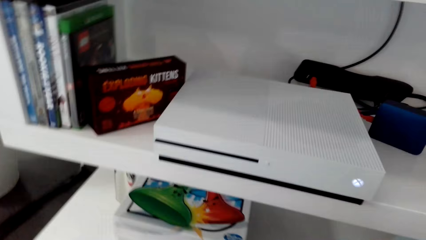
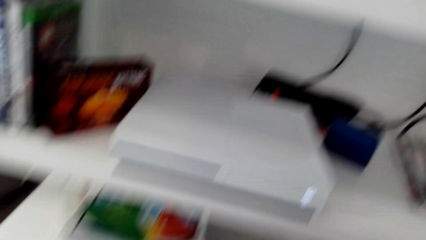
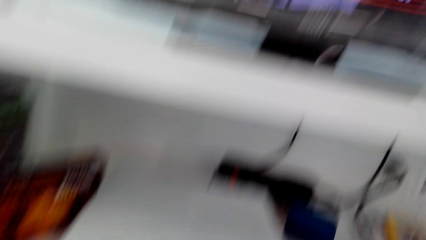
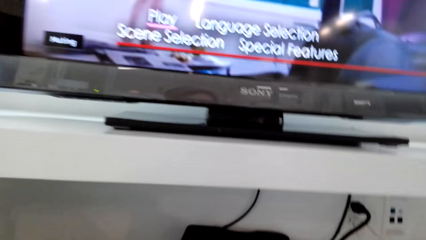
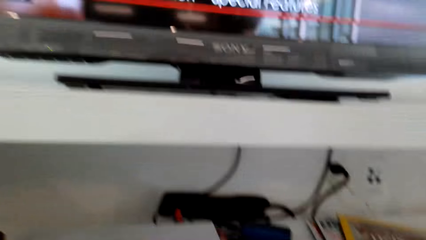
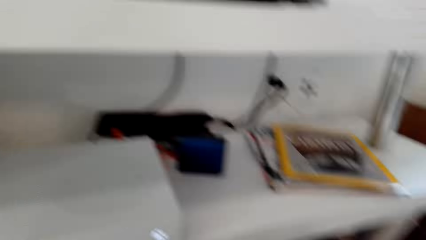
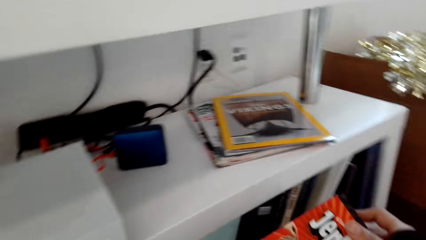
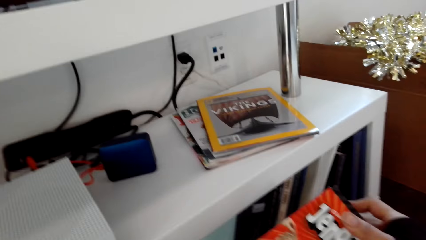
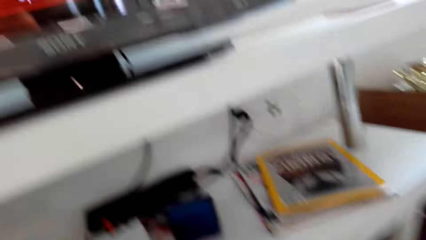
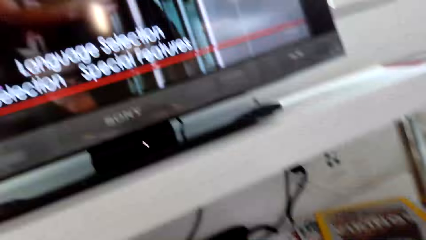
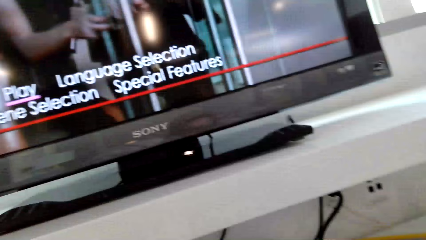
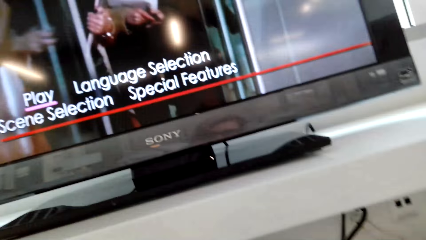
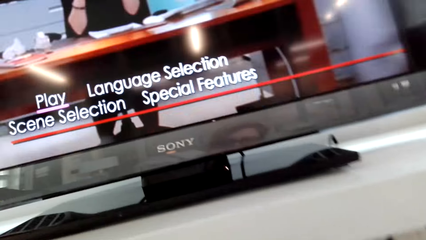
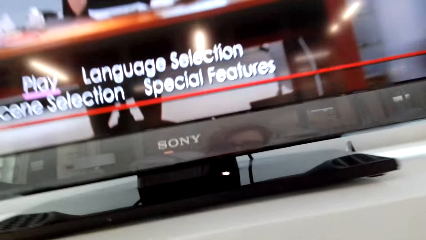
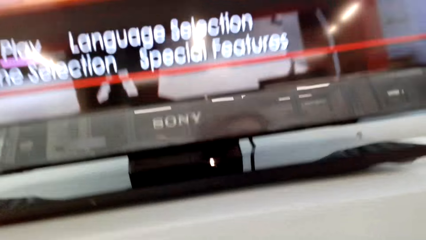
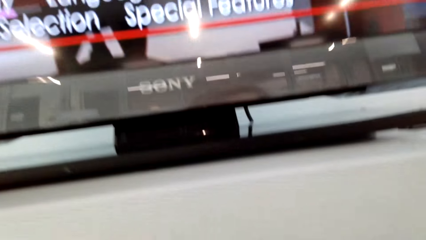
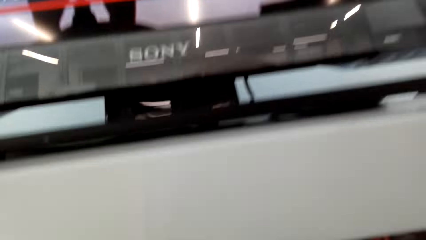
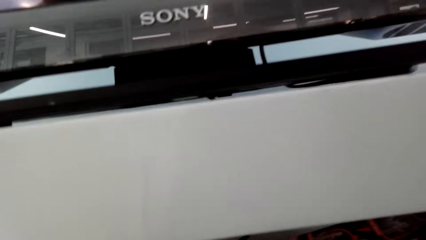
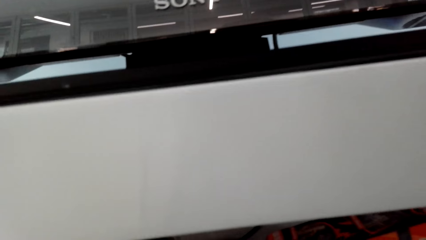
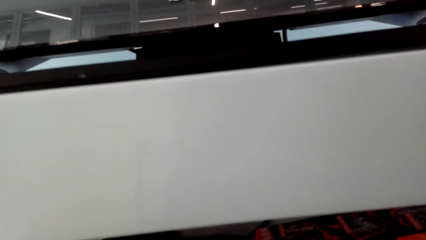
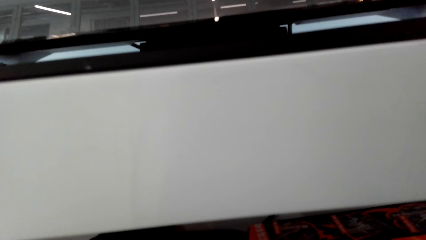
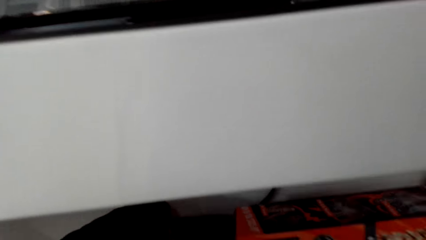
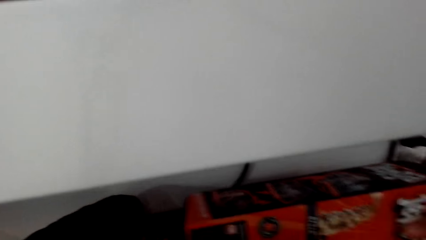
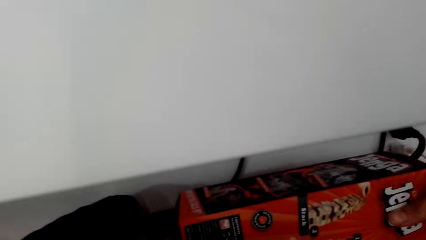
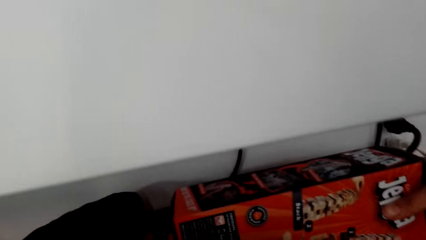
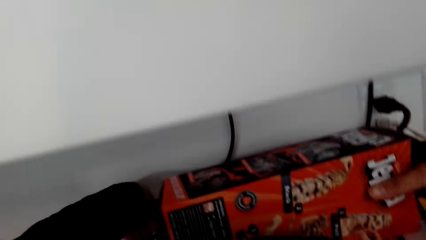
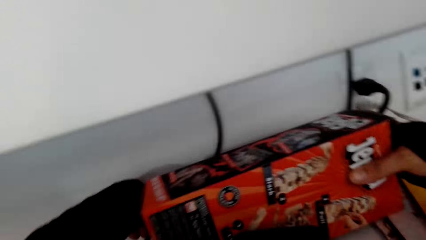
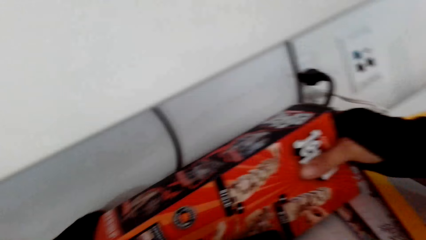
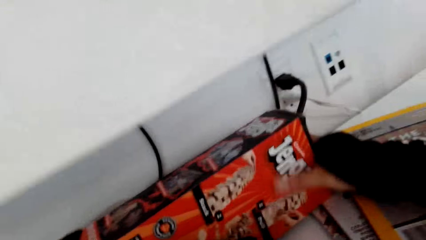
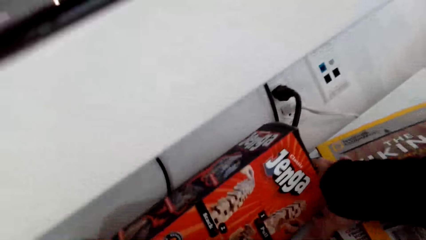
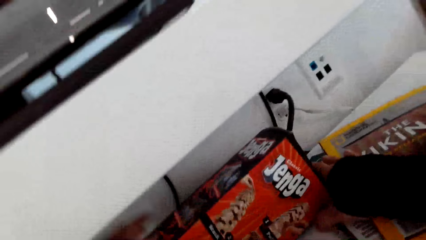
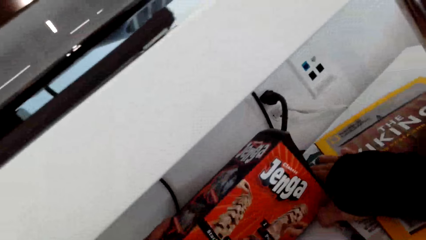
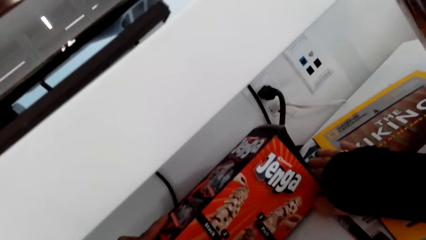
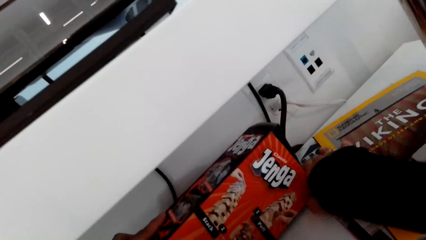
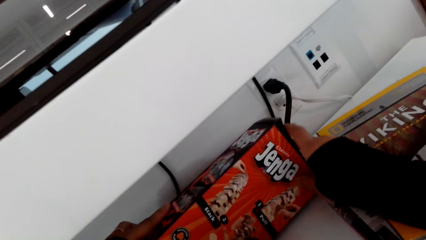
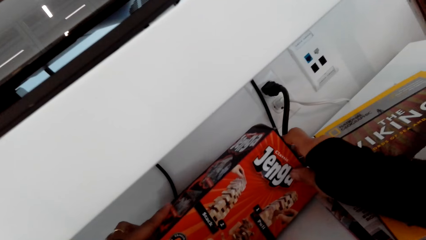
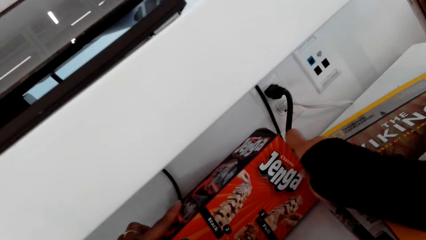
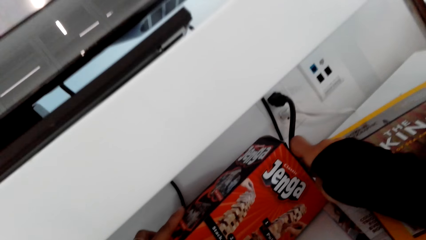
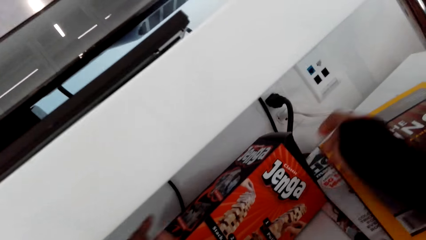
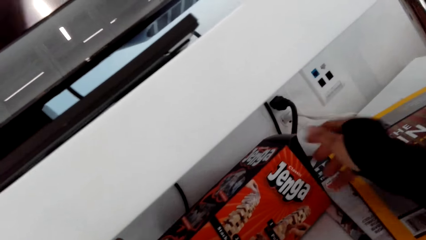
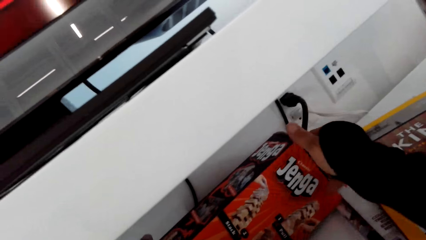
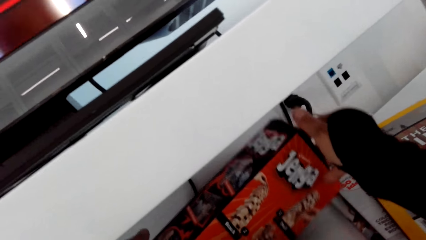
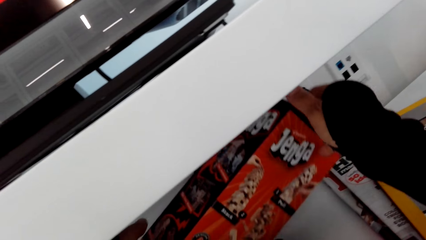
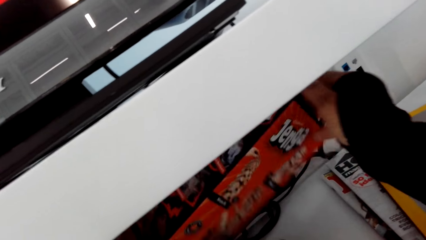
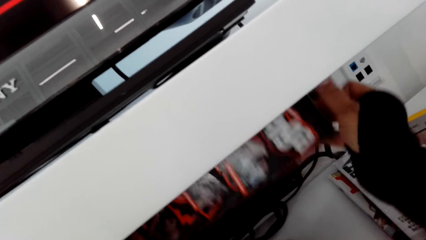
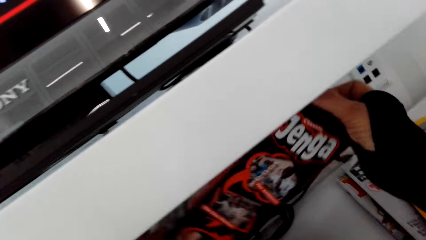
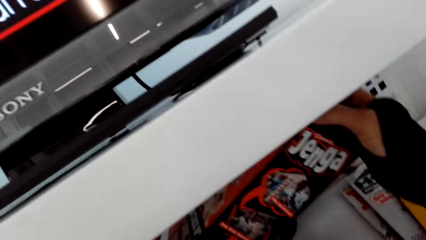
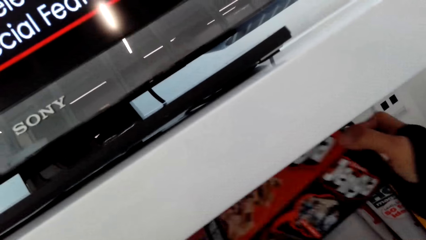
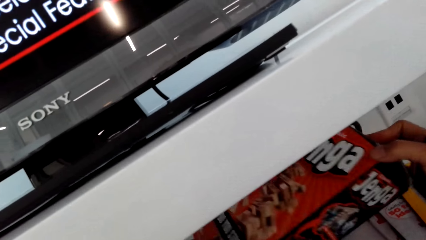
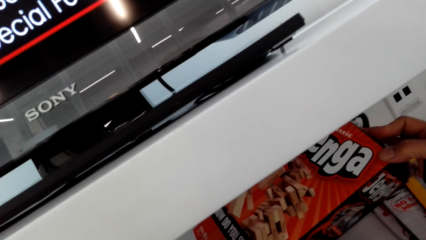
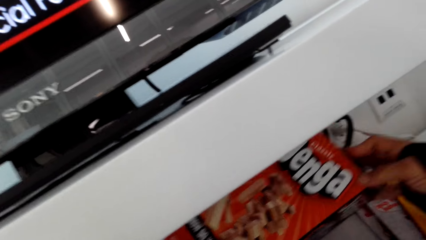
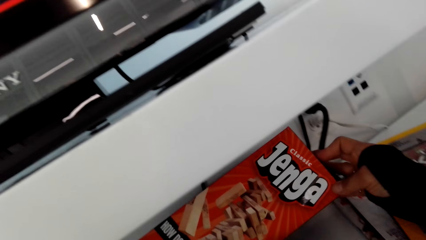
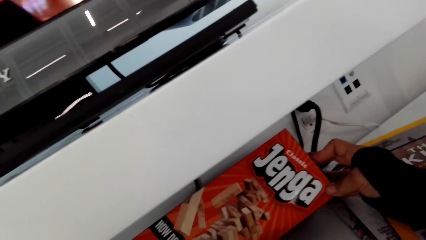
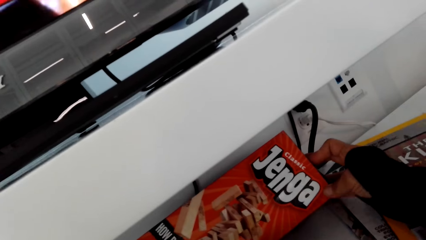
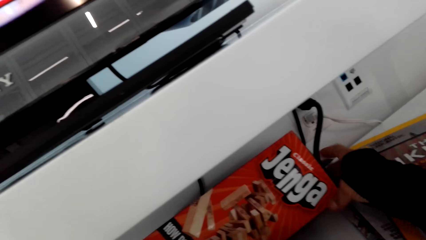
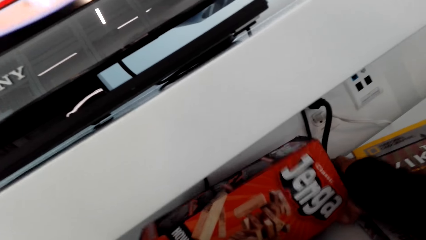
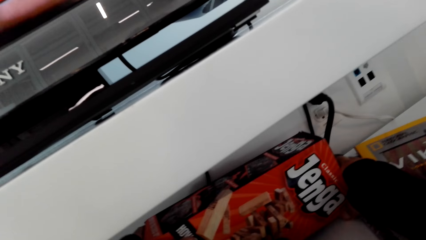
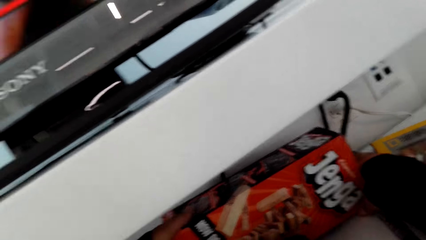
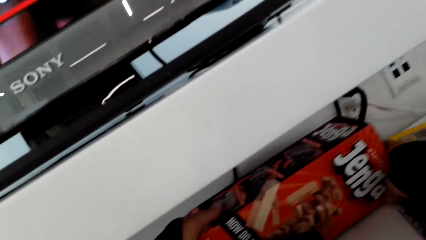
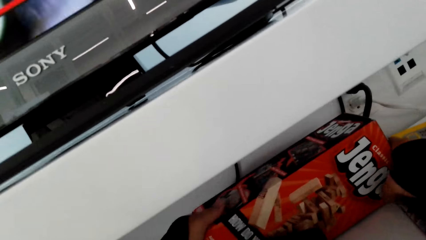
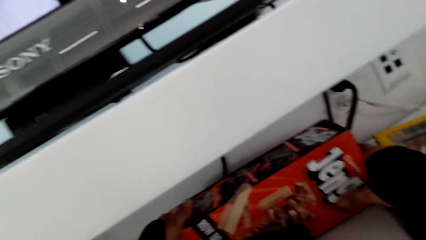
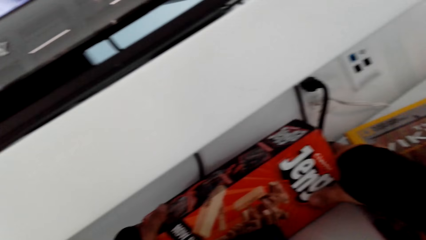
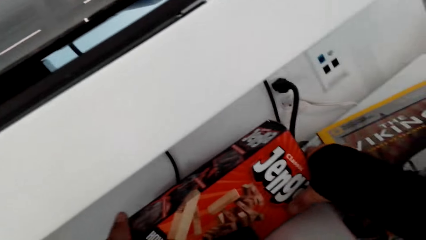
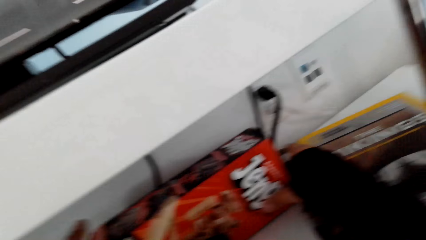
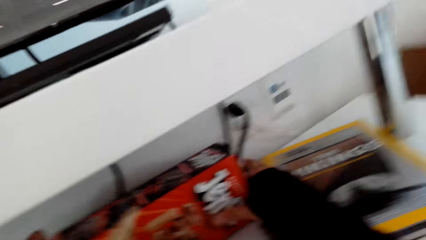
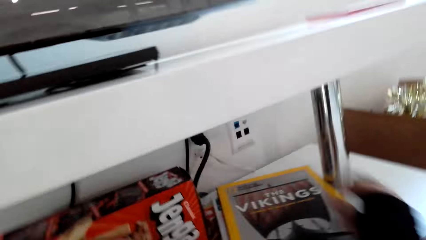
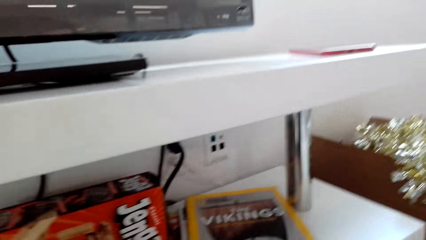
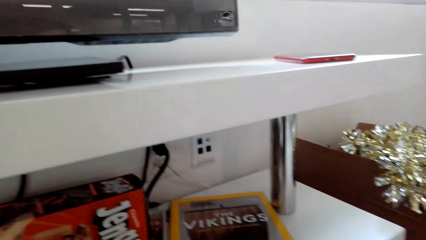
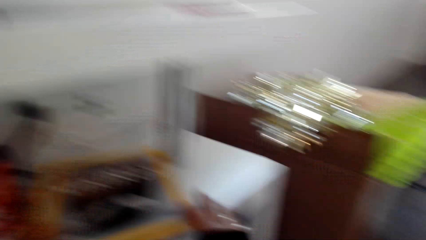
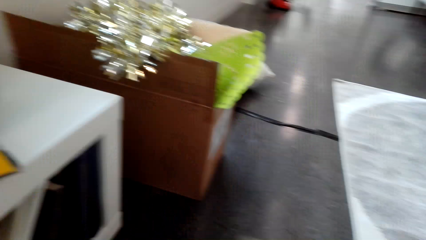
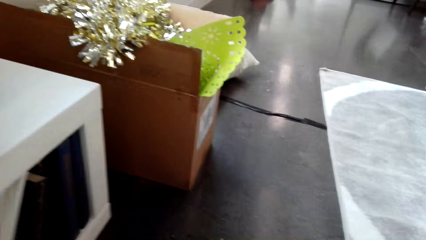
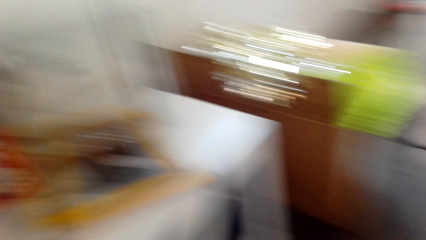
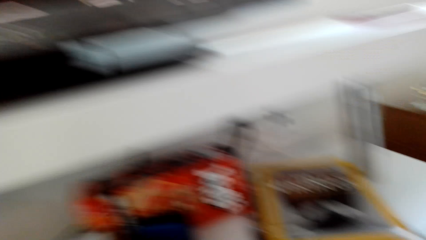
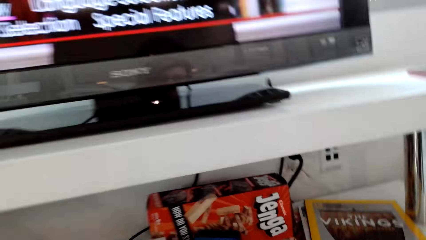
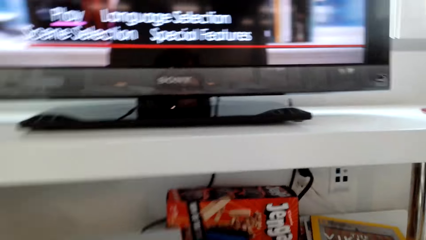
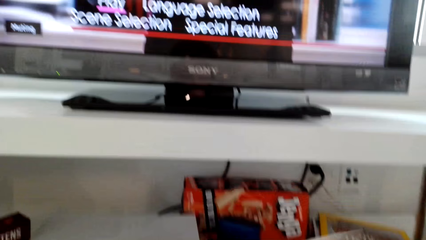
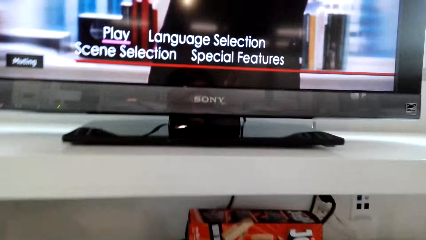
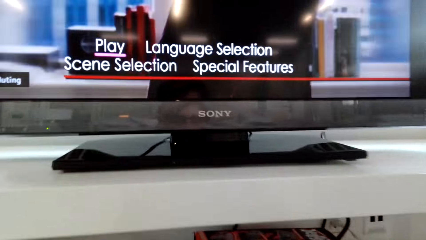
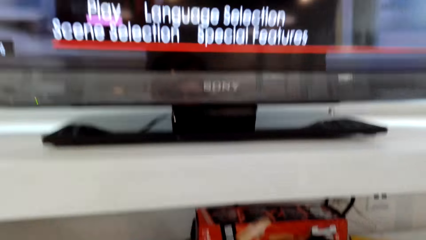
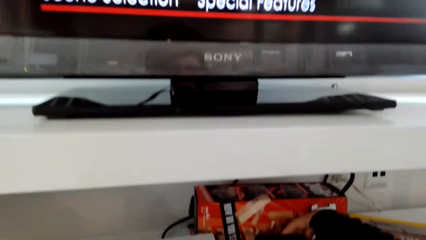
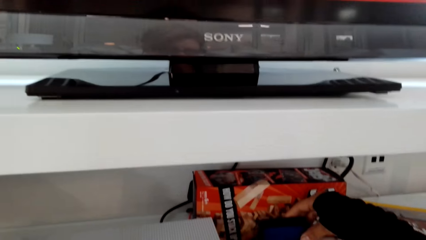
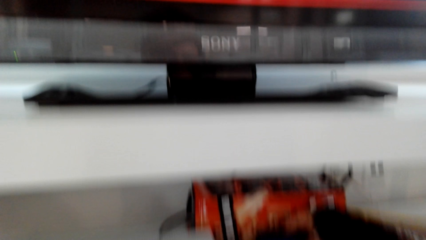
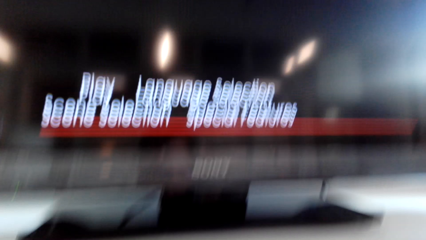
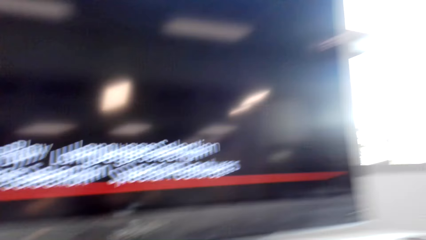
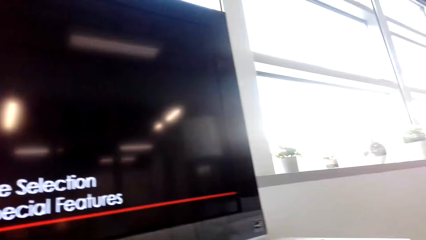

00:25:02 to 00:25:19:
The camera wearer puts the box on the shelf.
